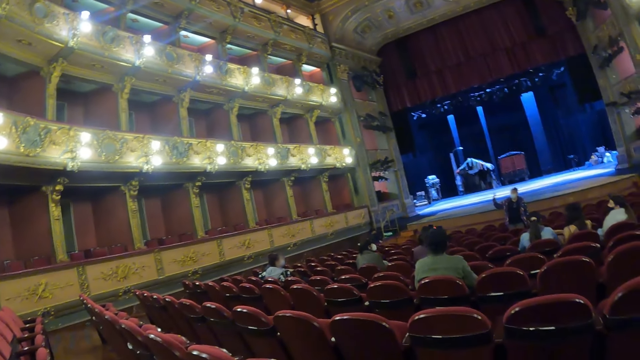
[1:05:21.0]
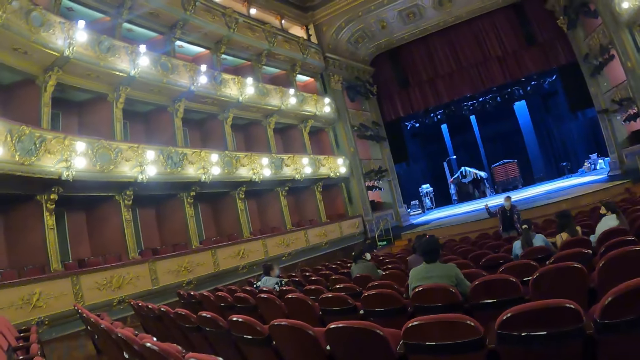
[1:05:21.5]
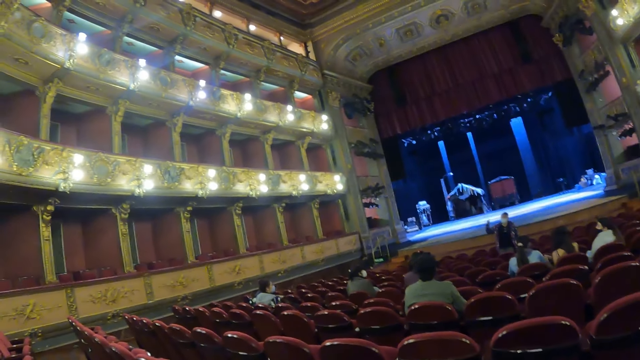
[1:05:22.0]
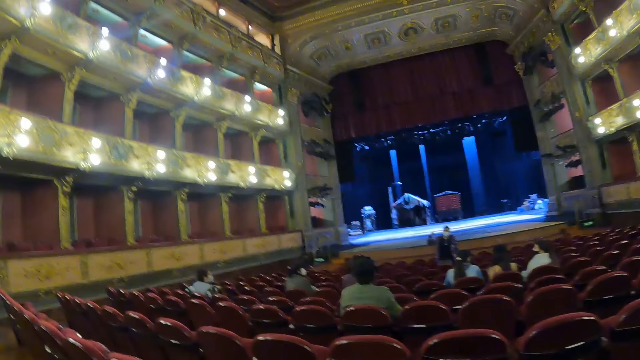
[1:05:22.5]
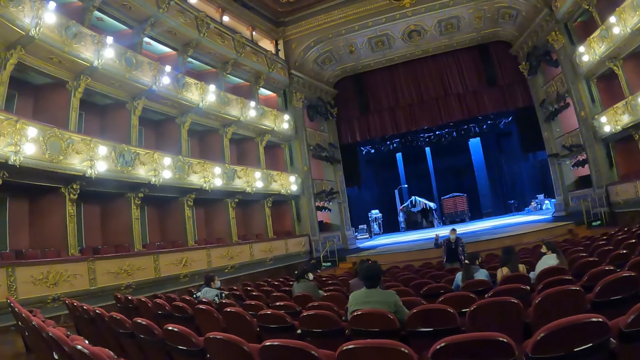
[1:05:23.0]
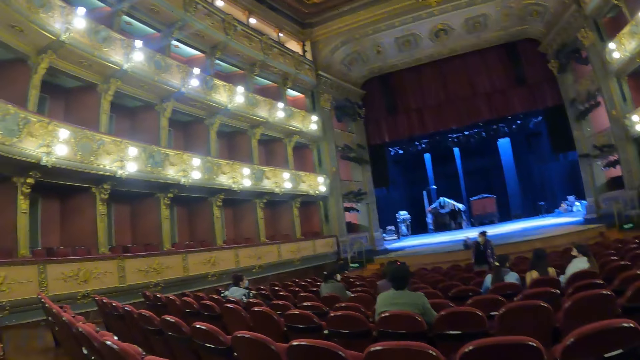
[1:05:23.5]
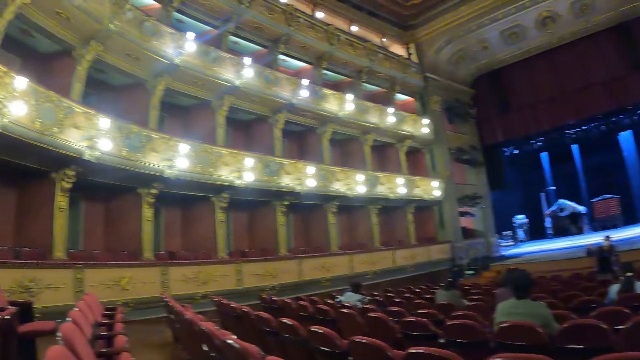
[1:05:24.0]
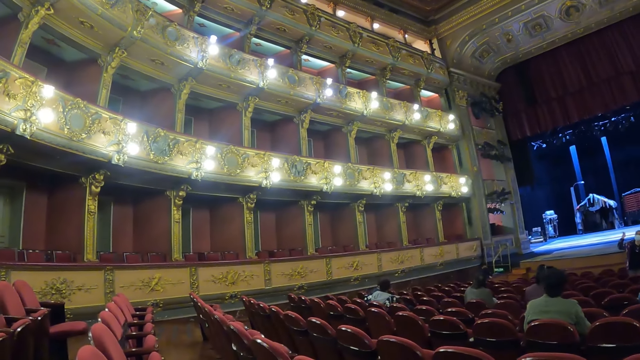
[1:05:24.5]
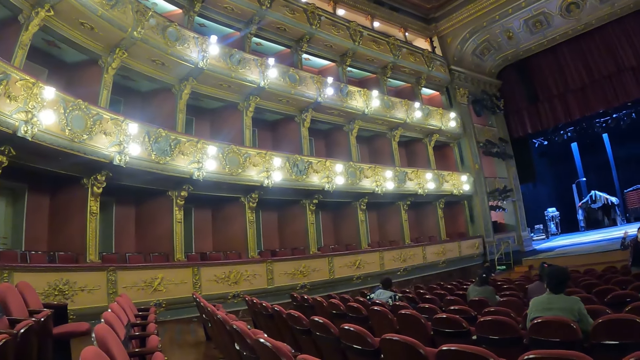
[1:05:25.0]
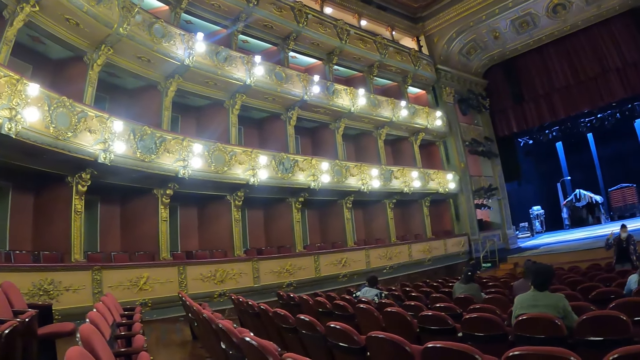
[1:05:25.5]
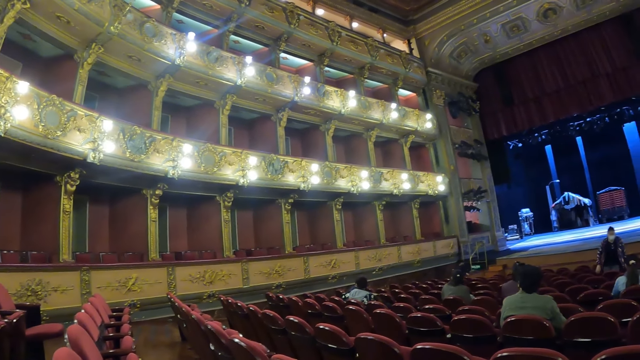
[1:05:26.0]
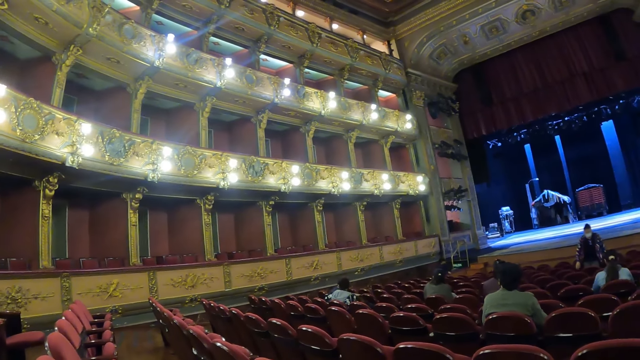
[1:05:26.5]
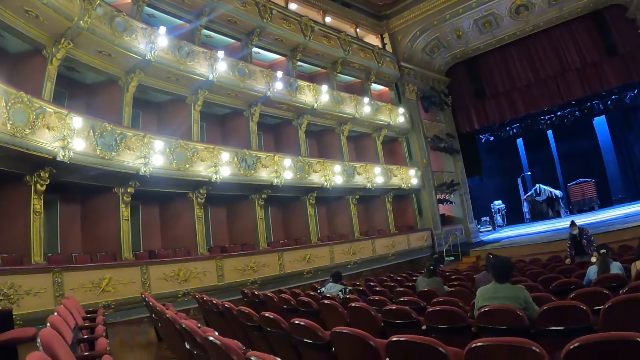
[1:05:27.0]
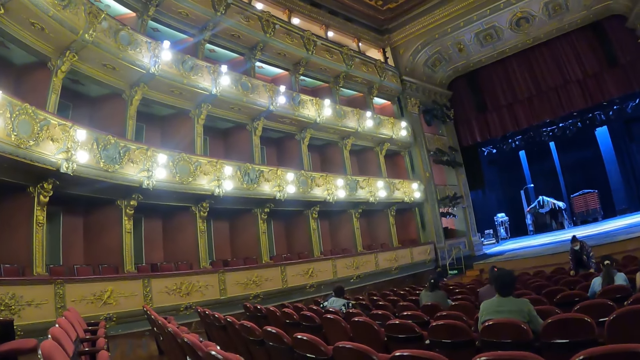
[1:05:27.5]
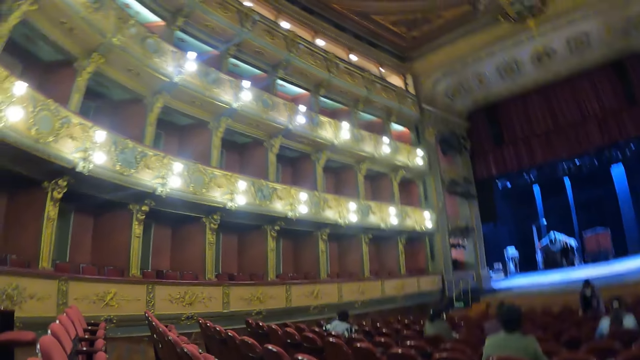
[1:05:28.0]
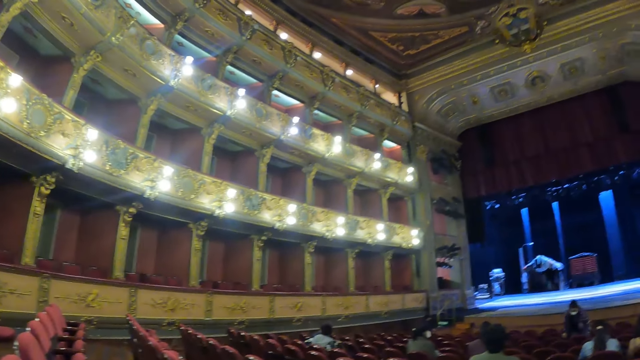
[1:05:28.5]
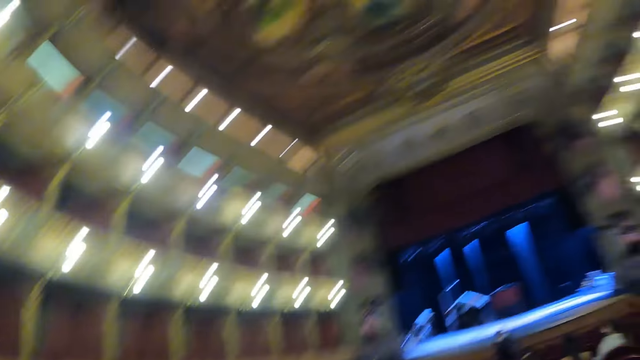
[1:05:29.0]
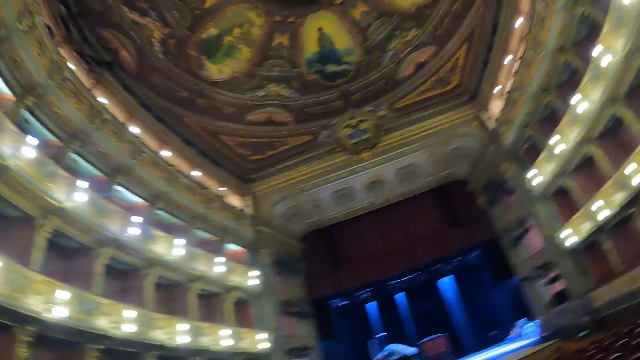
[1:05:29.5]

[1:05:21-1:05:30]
The camera wearer looks at the side of the auditorium.

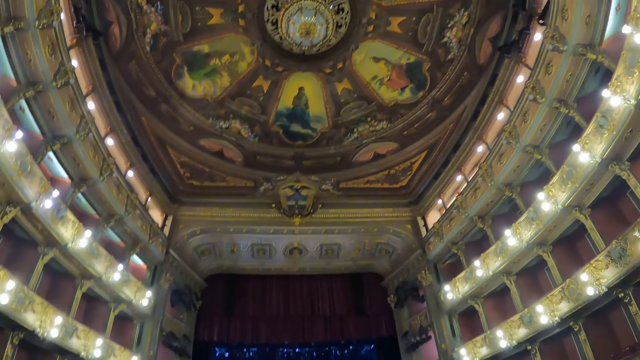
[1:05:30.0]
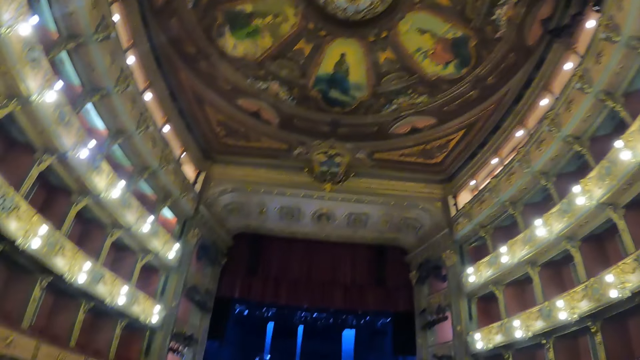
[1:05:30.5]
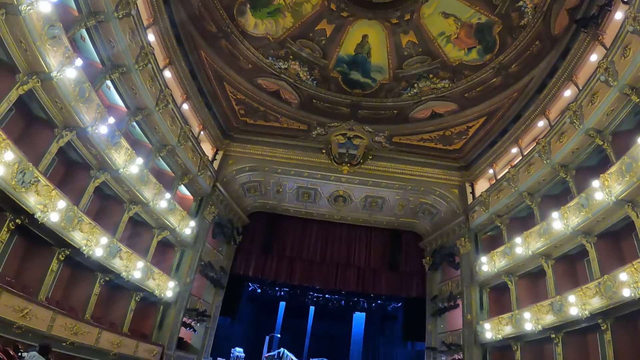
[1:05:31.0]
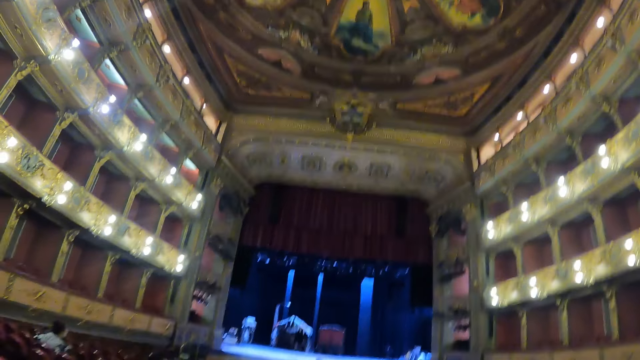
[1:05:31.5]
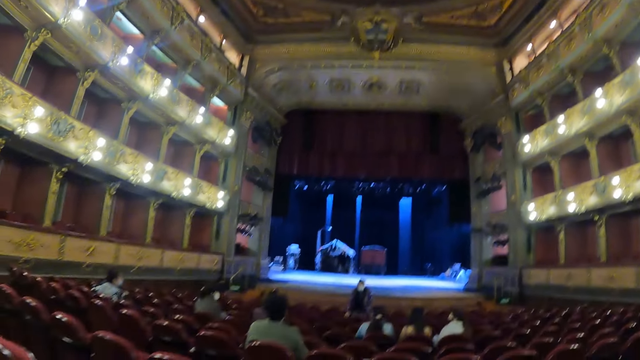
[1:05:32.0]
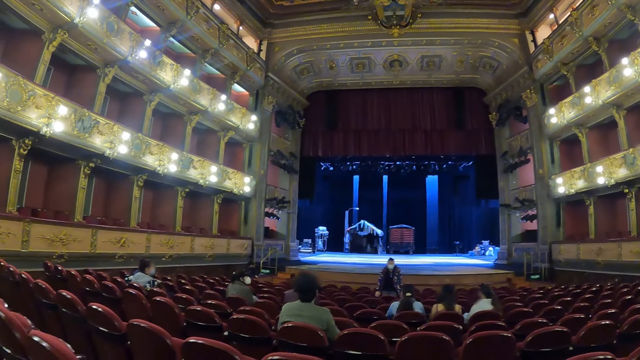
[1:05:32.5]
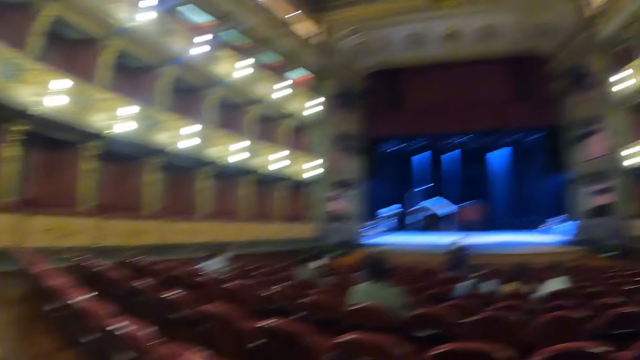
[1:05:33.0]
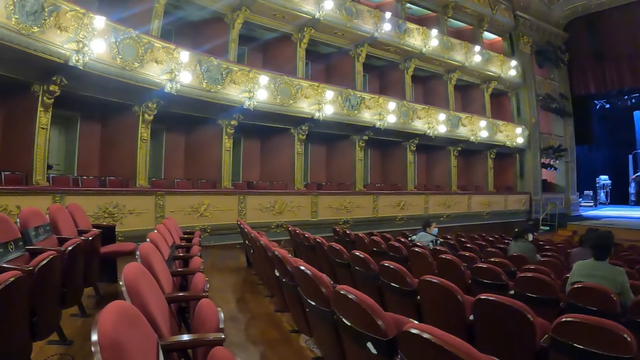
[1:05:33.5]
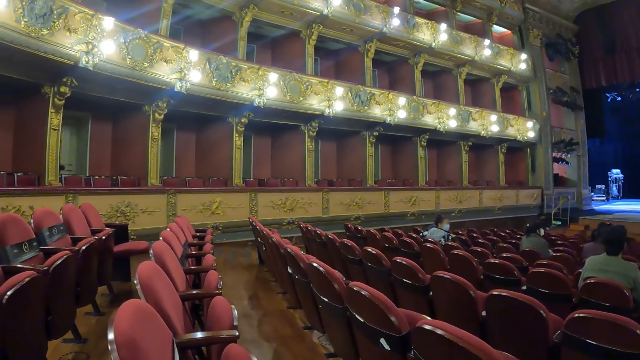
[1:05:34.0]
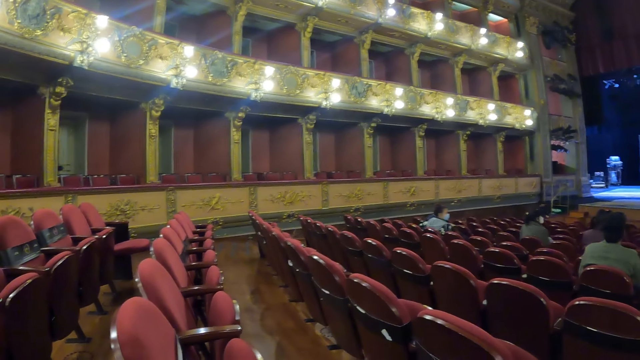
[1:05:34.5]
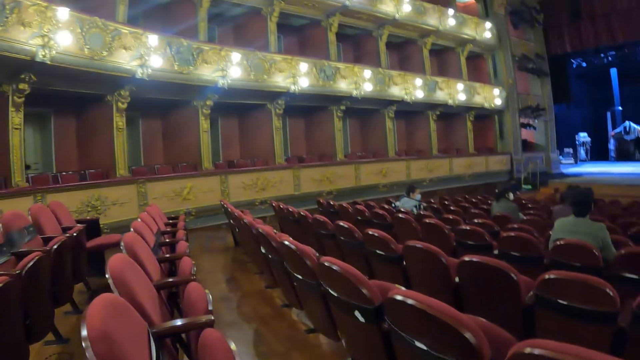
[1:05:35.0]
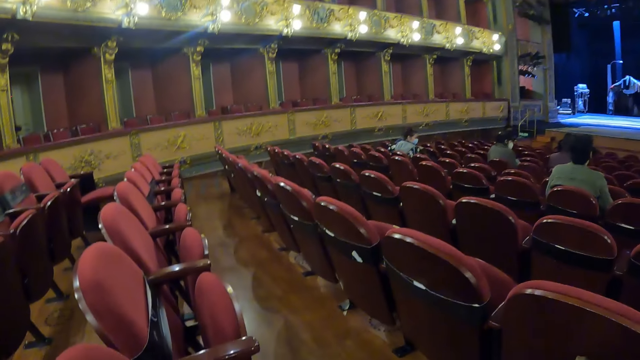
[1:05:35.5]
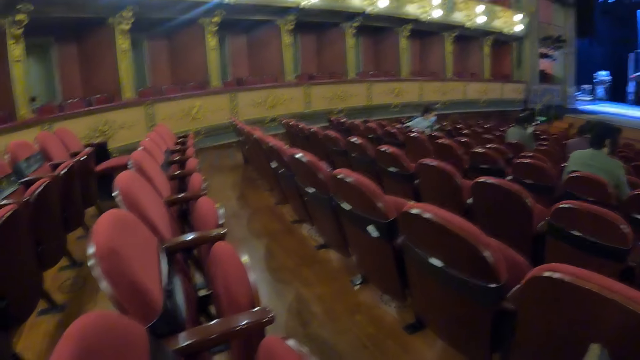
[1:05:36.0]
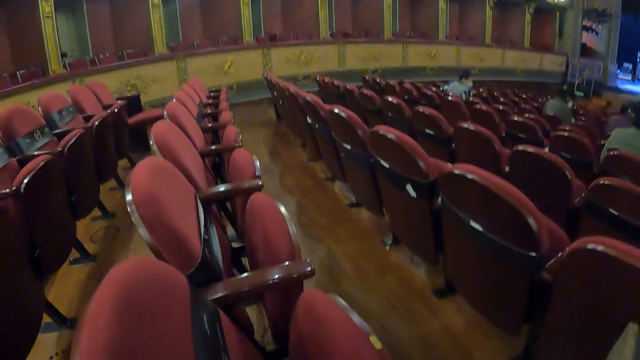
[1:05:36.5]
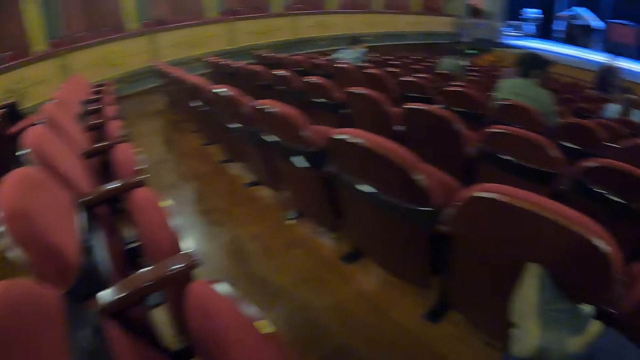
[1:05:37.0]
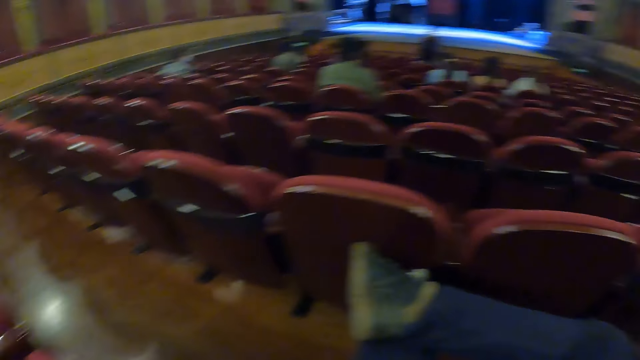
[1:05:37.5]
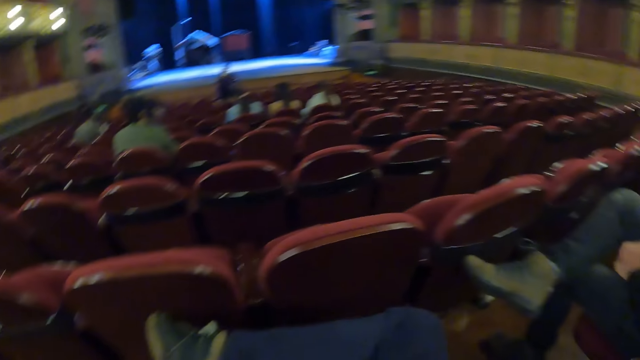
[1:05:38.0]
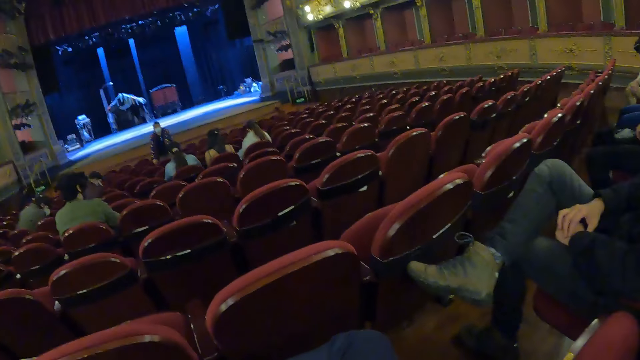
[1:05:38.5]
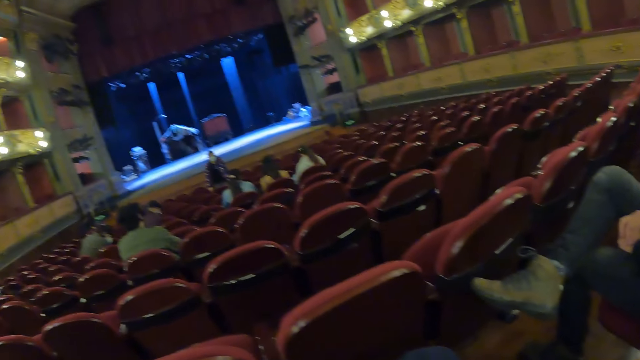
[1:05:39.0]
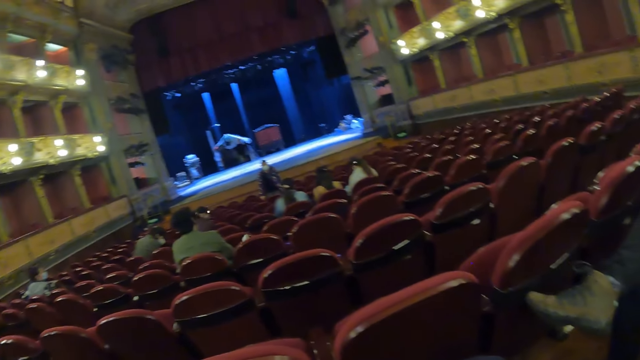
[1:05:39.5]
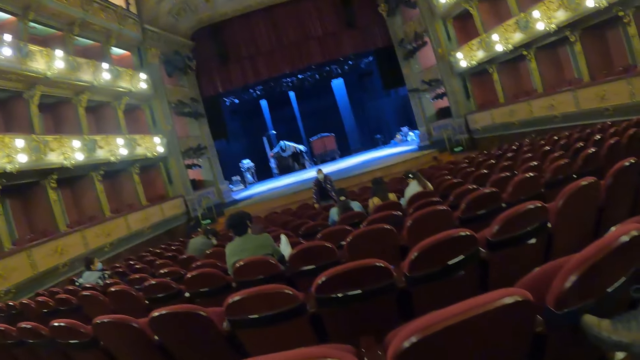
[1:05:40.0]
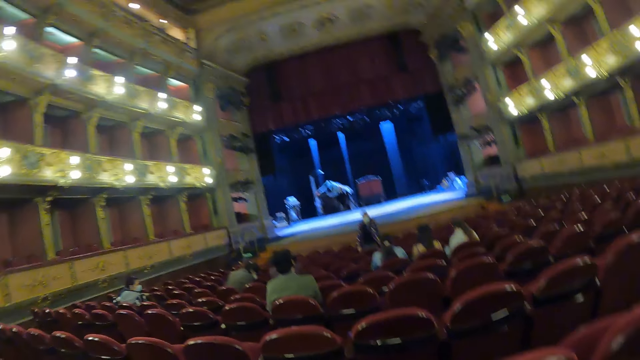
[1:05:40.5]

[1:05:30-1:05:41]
The camera wearer looks at the ceiling of the auditorium. They look at the side of the auditorium. They face a speaker in the auditorium.
